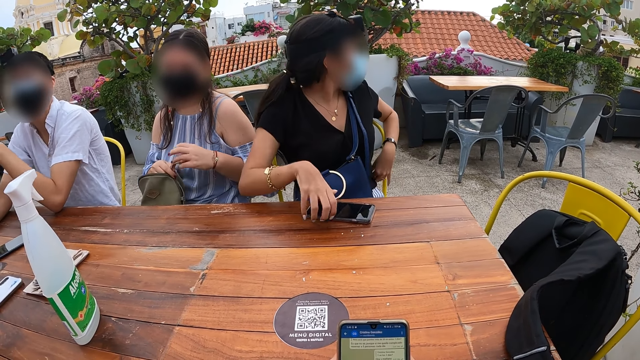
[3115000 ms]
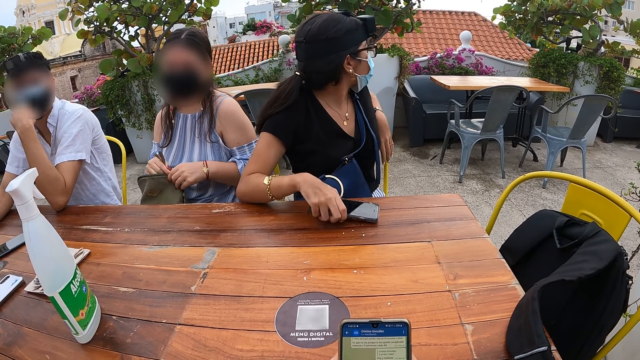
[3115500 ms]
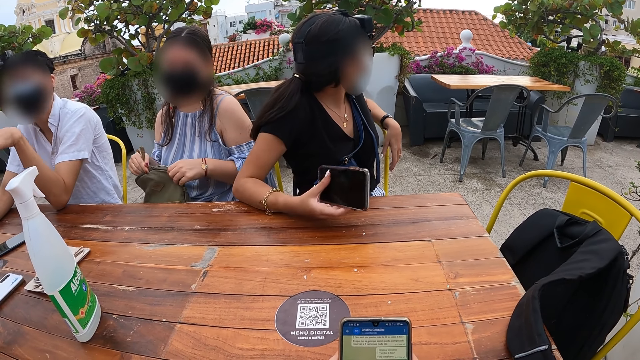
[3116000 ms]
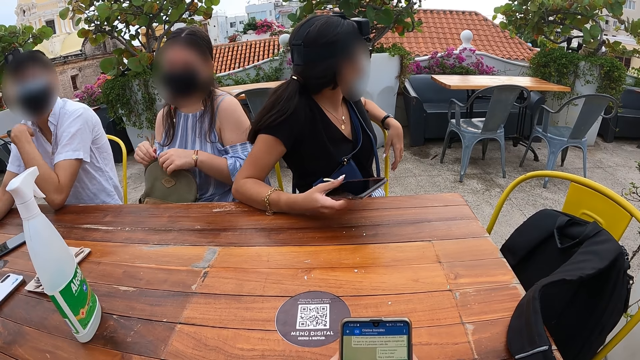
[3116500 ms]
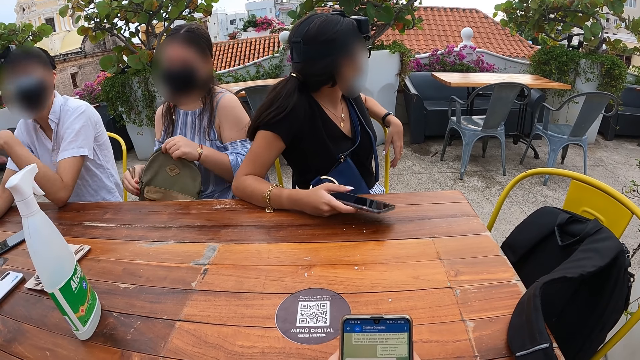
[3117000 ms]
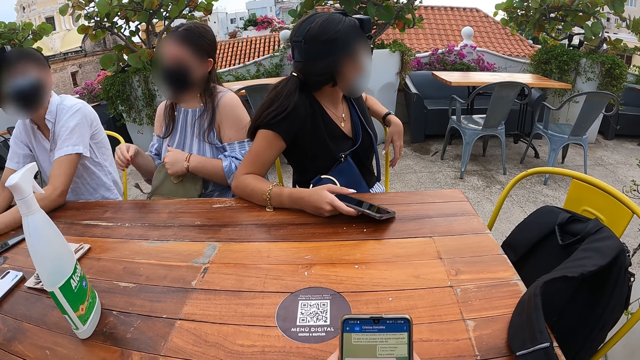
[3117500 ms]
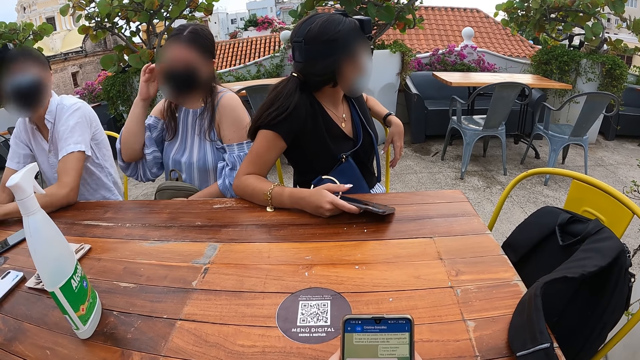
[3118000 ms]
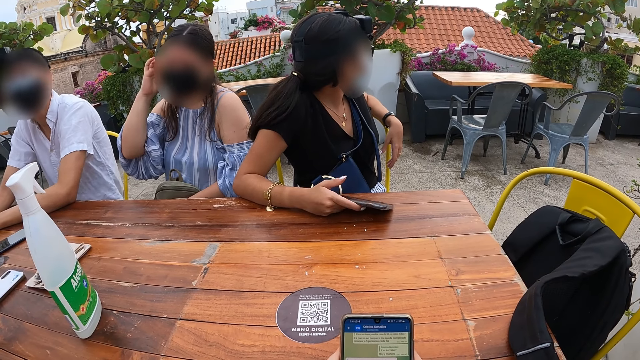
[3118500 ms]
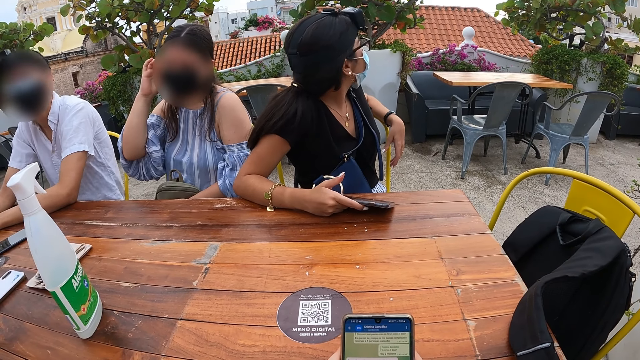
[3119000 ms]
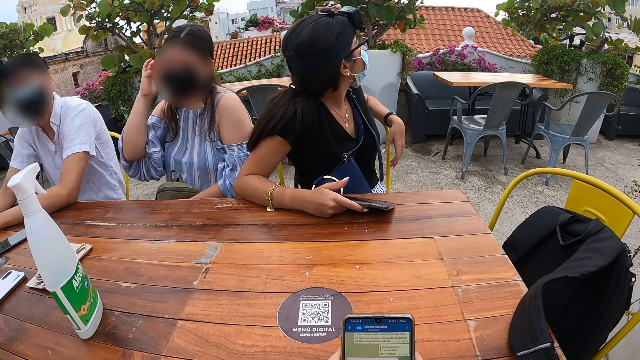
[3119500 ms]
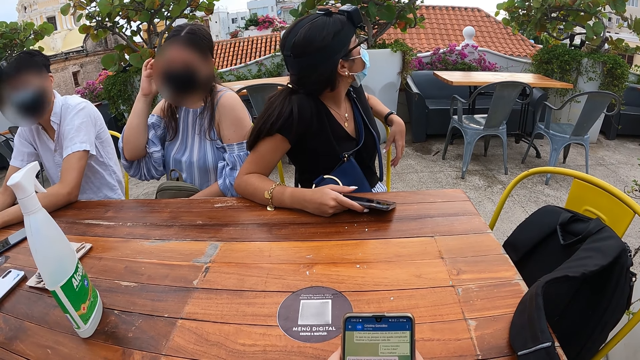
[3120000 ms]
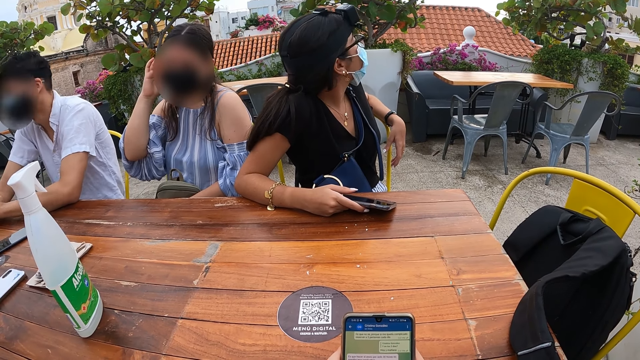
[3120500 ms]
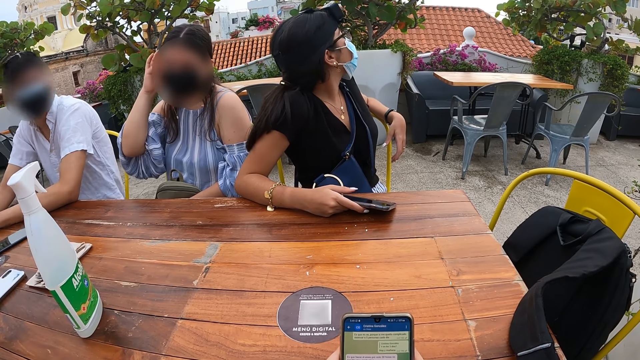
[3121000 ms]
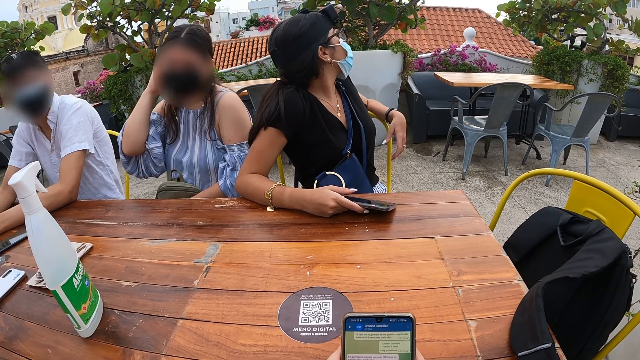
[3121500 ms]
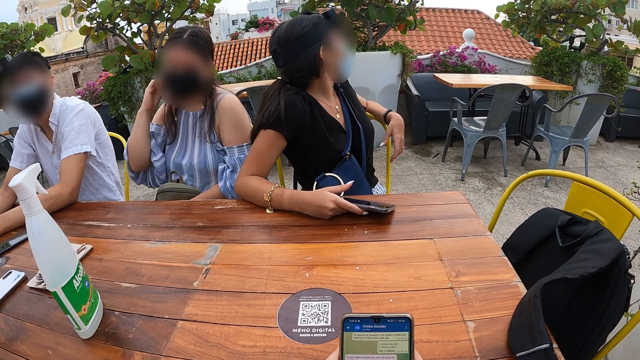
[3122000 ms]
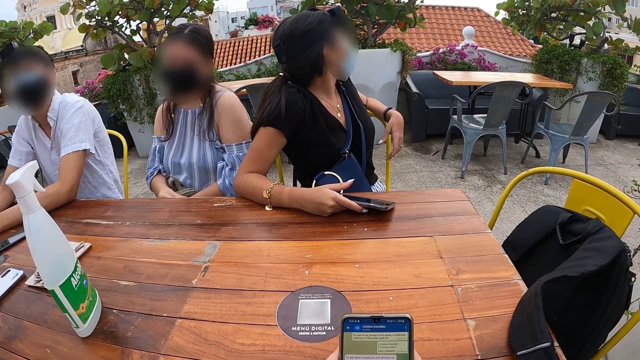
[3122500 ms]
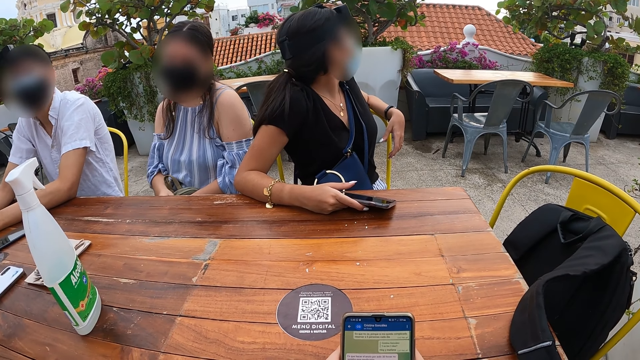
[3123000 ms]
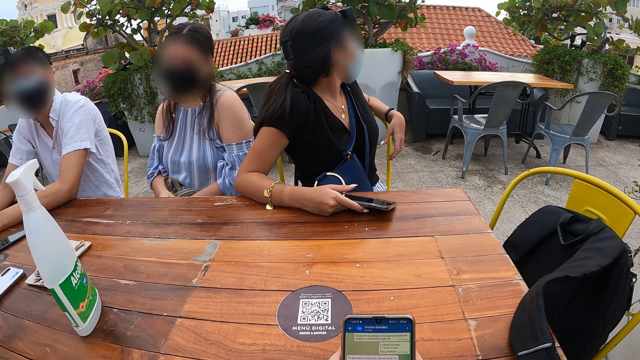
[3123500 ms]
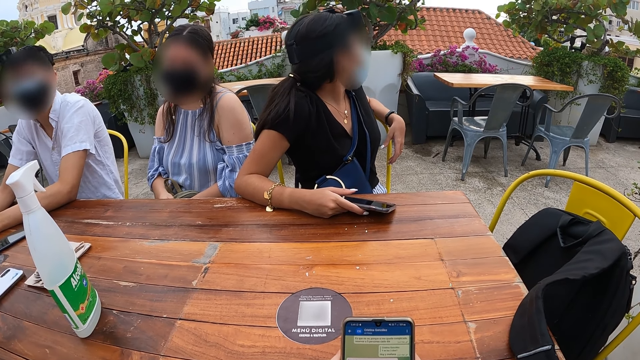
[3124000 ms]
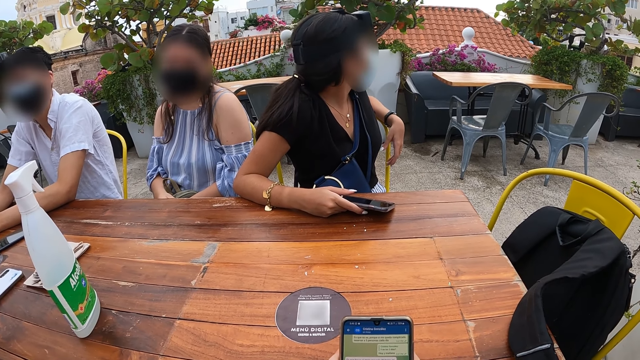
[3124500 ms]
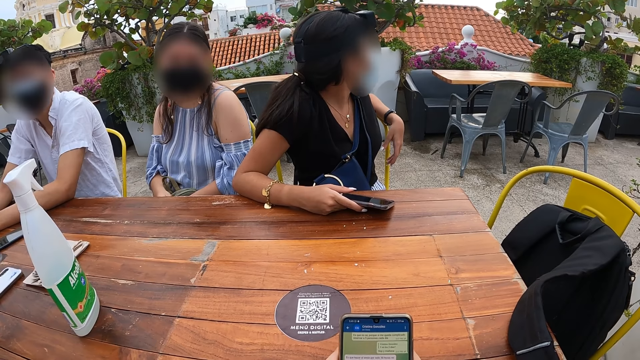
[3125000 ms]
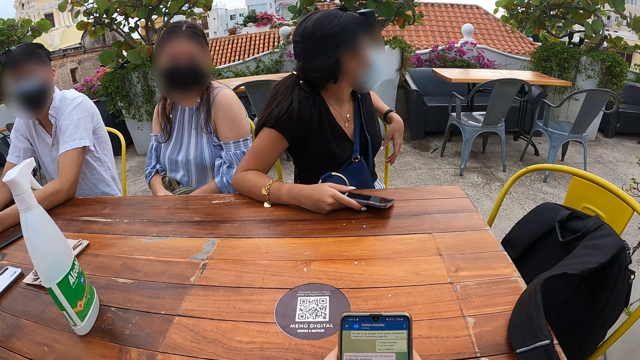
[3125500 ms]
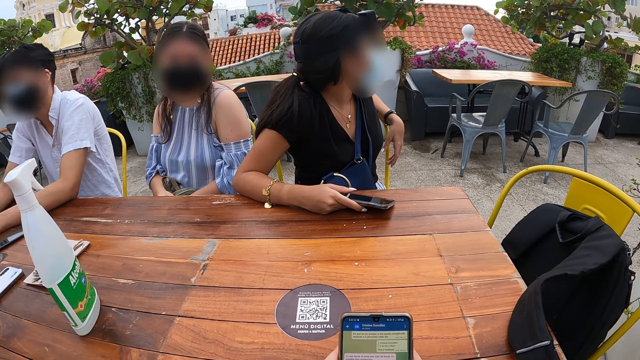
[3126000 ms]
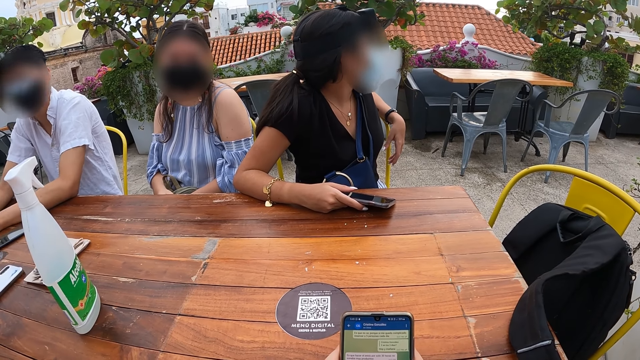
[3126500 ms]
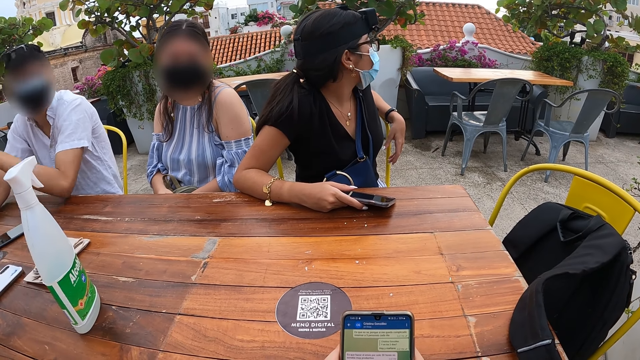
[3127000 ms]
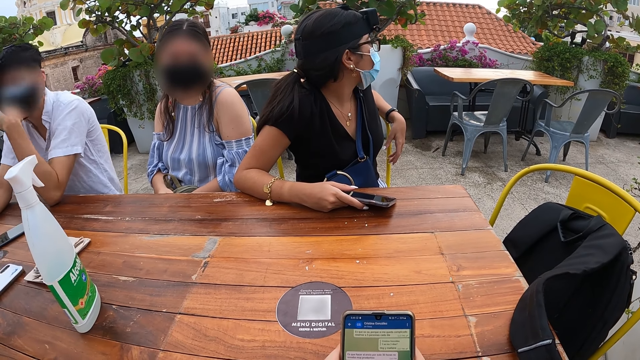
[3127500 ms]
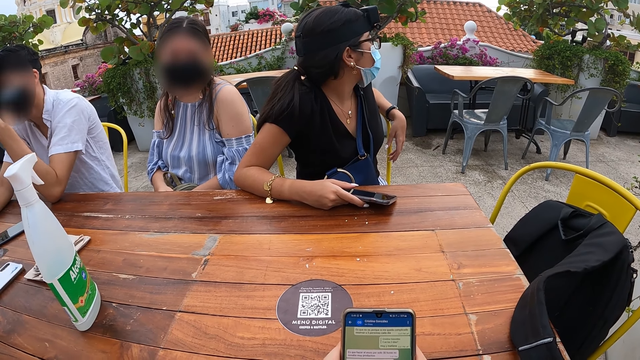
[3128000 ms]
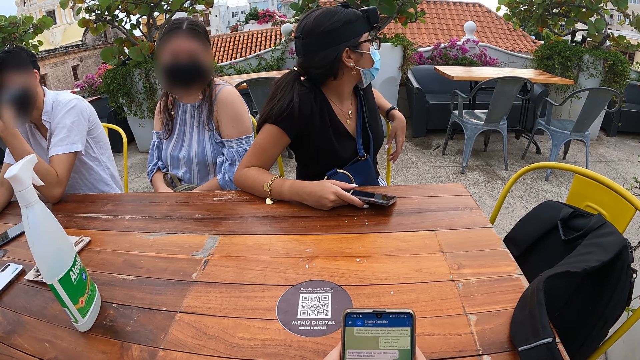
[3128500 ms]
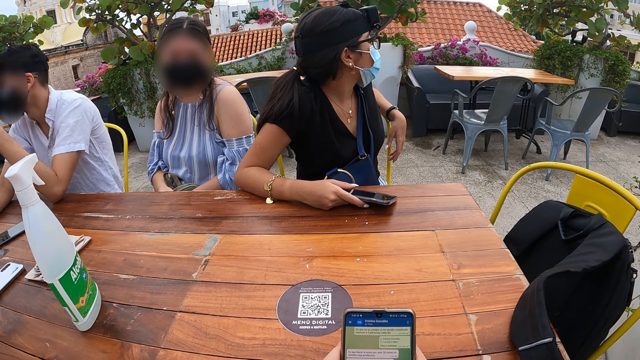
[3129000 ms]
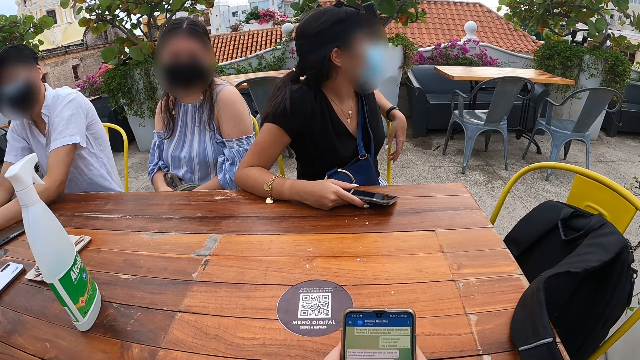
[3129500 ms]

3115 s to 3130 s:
The lady picks up her phone from the table with her right hand. Another lady closes the bag with her right hand and puts her right hand in her hair. The man shakes his head. The camera wearer browses the phone. They read the messages. The man puts his left hand on his face.

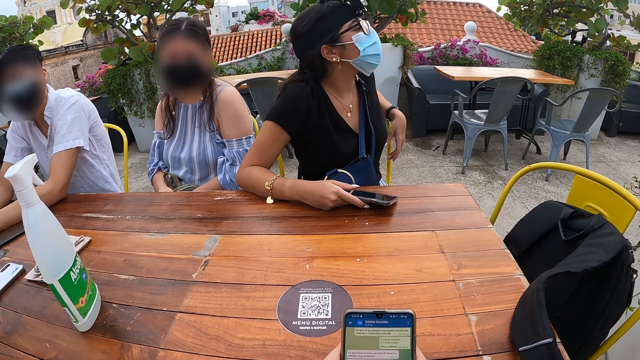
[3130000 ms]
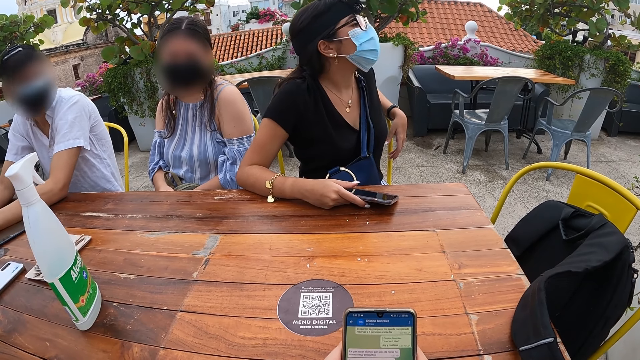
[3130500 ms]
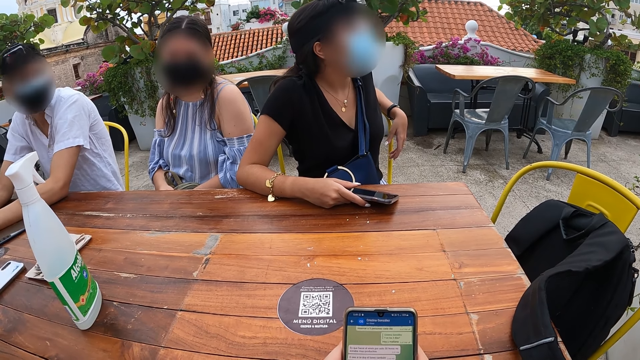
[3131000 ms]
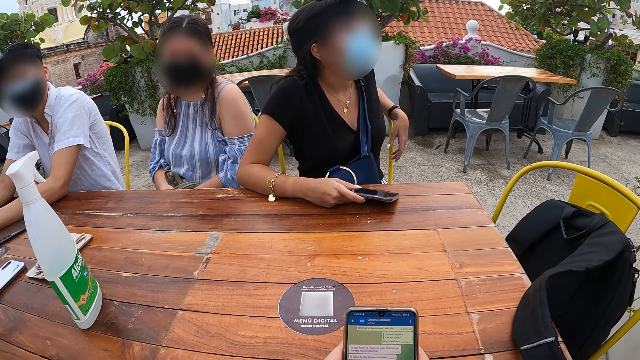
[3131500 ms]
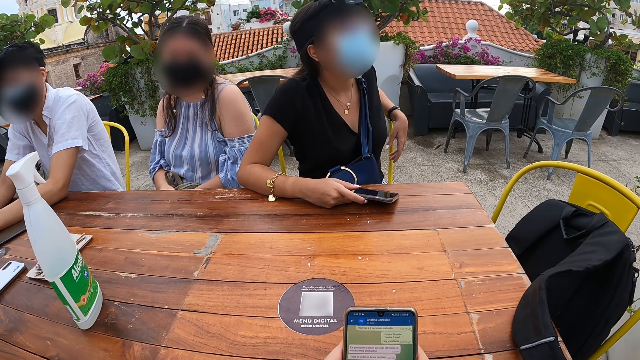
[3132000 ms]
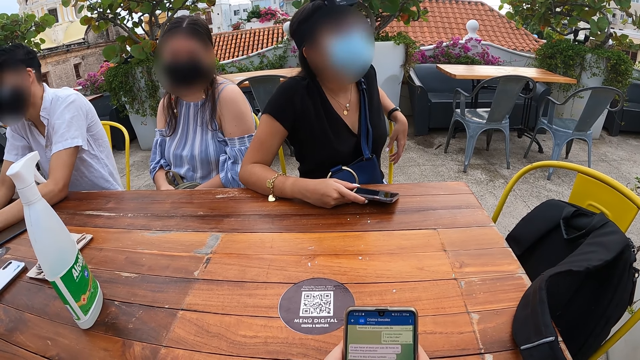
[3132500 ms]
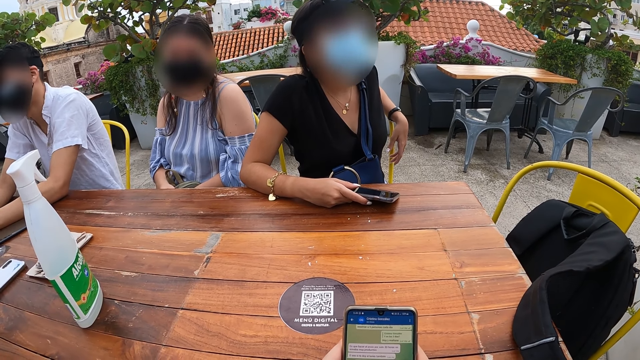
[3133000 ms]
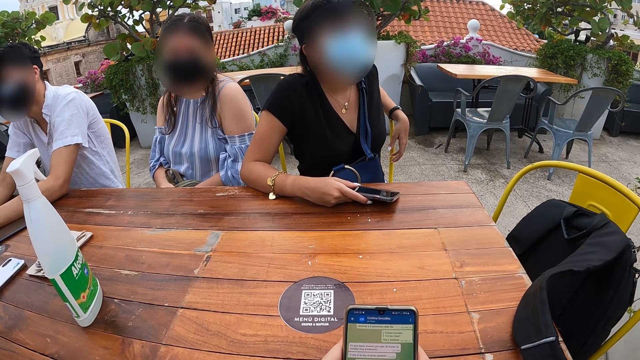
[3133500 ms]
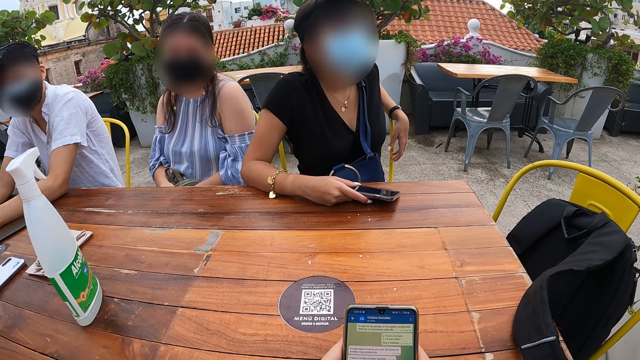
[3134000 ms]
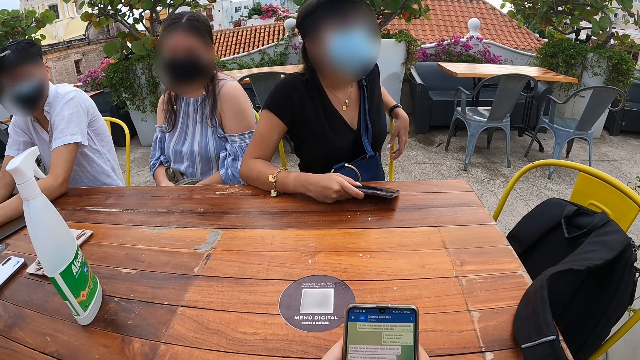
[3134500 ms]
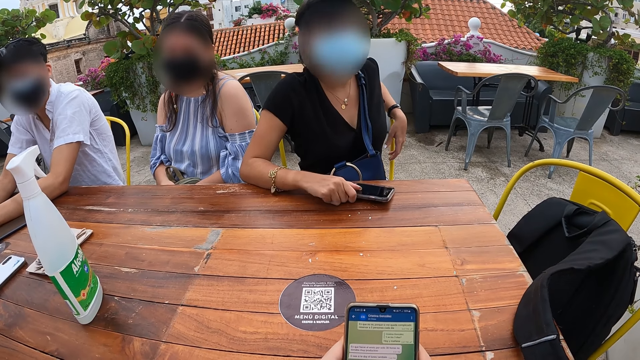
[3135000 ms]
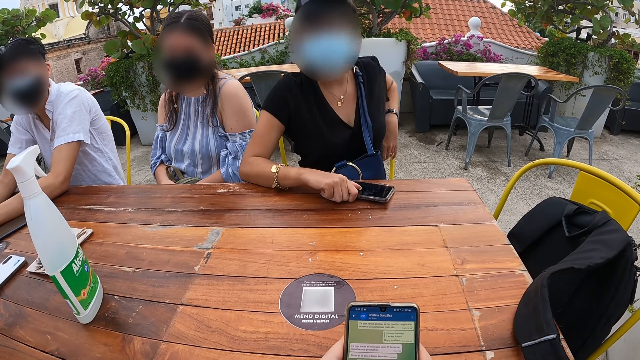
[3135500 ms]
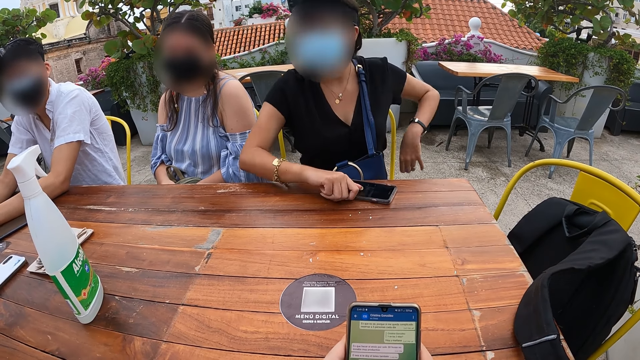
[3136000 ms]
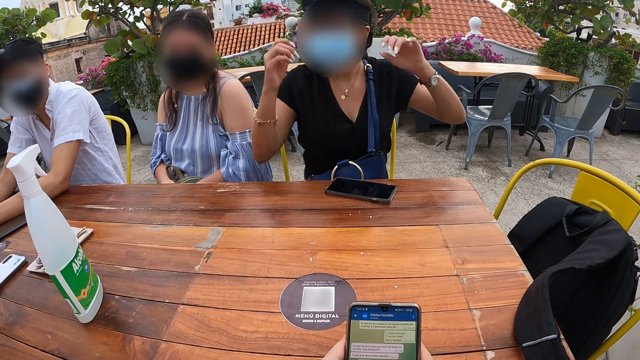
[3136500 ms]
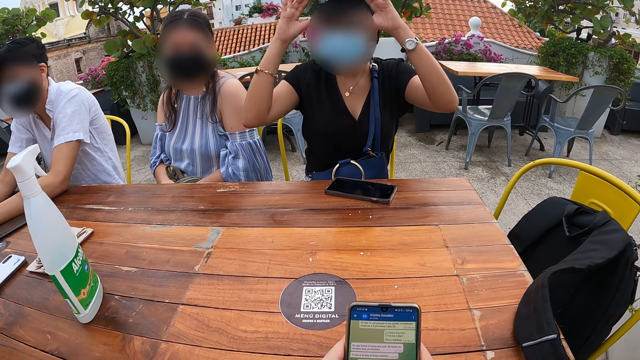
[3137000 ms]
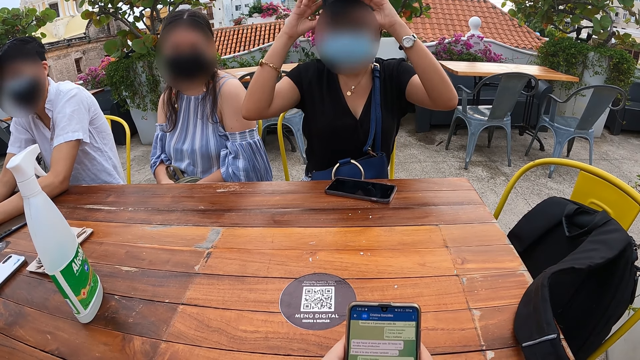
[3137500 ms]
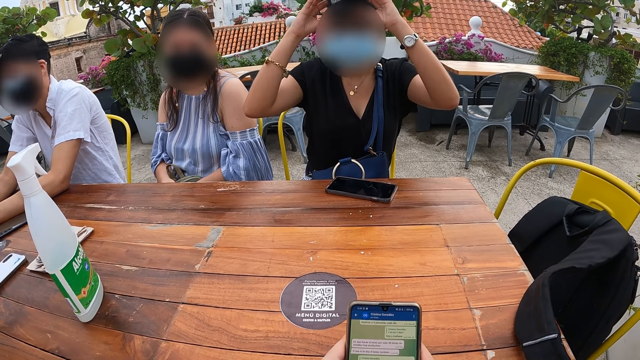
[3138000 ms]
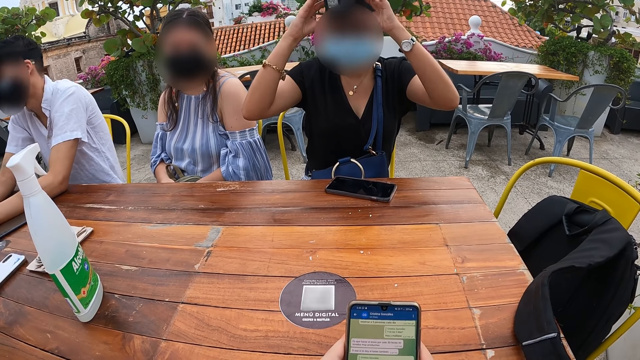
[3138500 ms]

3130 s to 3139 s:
The lady drops the phone on the table with her right hand and removes her camera with her hands. The camera wearer browses the phone.
